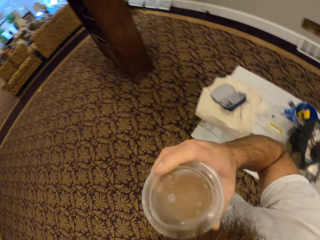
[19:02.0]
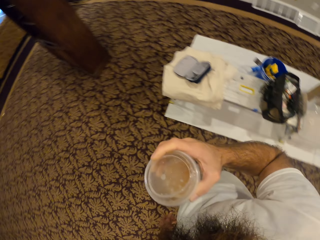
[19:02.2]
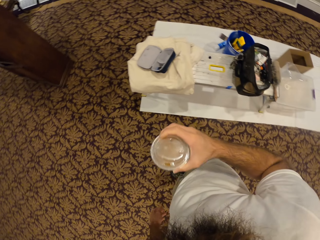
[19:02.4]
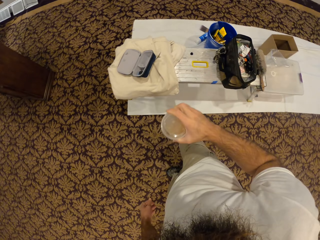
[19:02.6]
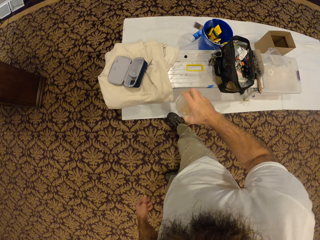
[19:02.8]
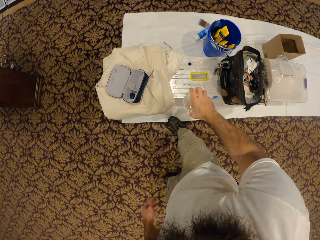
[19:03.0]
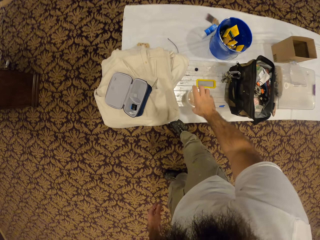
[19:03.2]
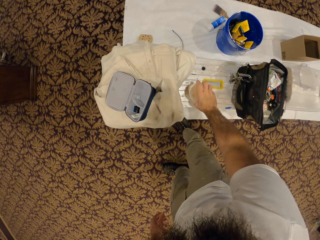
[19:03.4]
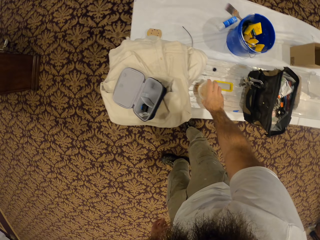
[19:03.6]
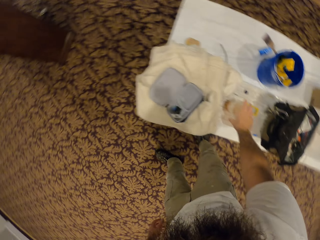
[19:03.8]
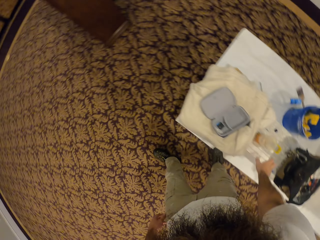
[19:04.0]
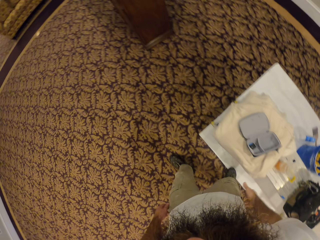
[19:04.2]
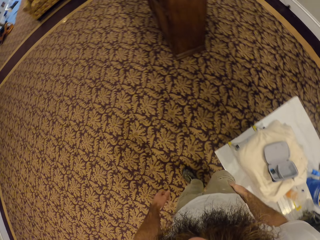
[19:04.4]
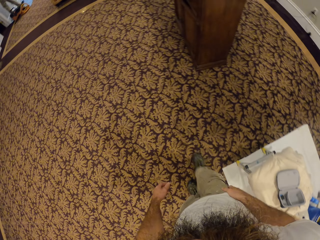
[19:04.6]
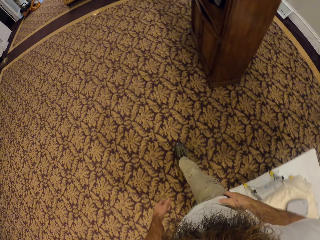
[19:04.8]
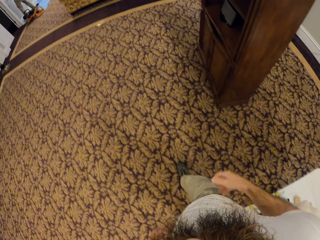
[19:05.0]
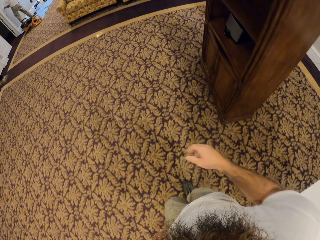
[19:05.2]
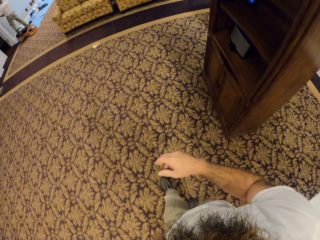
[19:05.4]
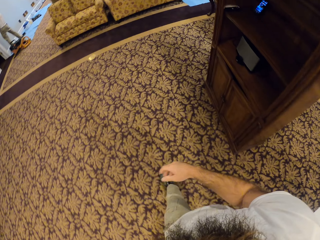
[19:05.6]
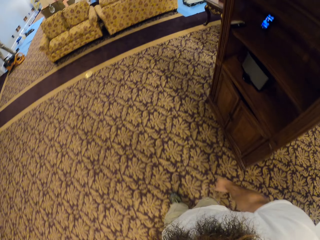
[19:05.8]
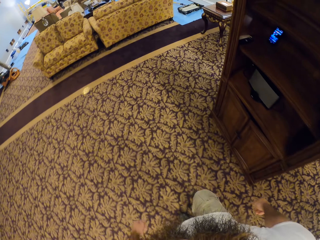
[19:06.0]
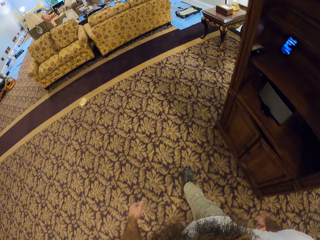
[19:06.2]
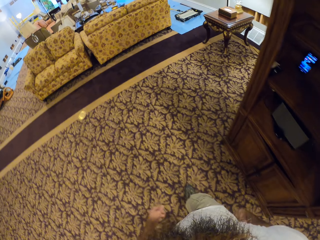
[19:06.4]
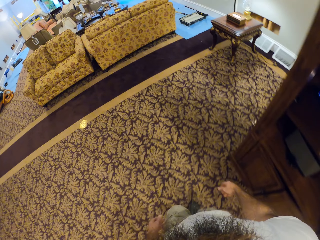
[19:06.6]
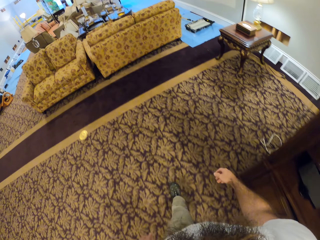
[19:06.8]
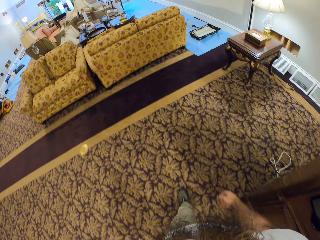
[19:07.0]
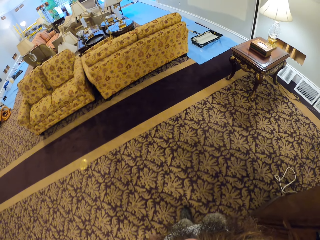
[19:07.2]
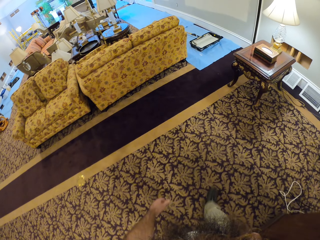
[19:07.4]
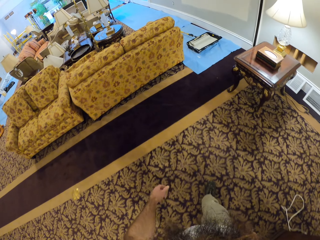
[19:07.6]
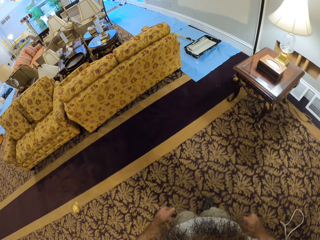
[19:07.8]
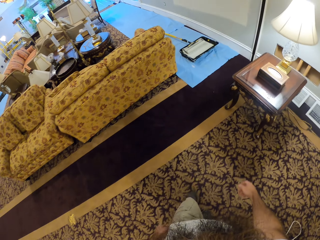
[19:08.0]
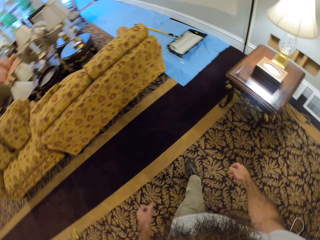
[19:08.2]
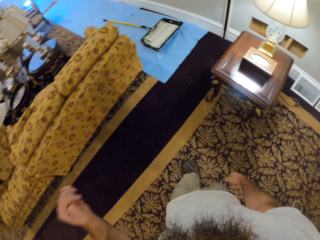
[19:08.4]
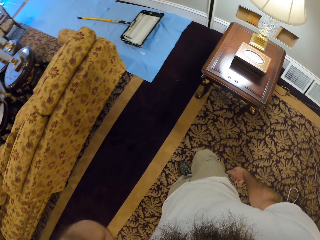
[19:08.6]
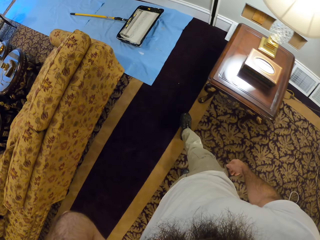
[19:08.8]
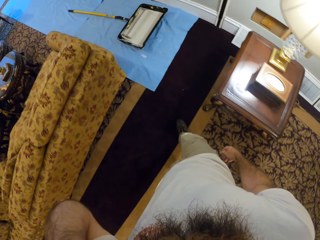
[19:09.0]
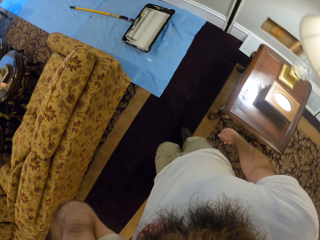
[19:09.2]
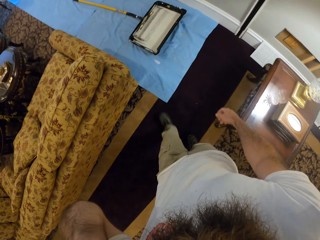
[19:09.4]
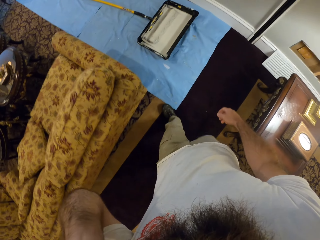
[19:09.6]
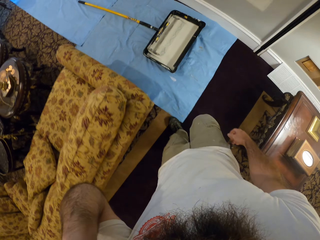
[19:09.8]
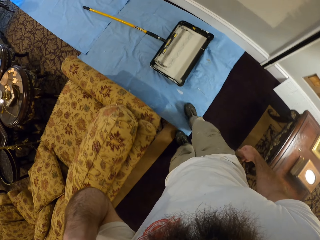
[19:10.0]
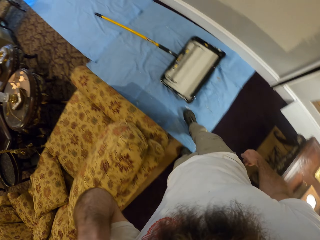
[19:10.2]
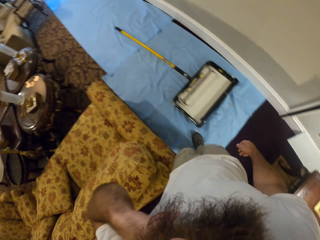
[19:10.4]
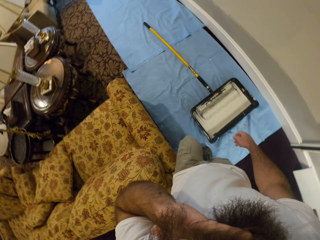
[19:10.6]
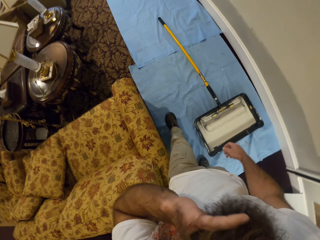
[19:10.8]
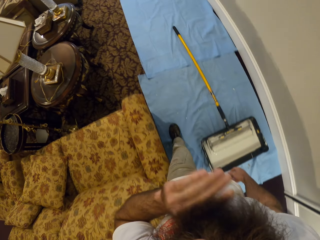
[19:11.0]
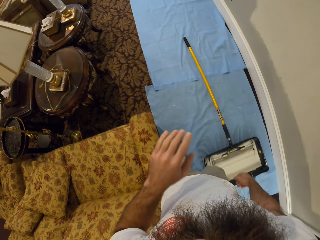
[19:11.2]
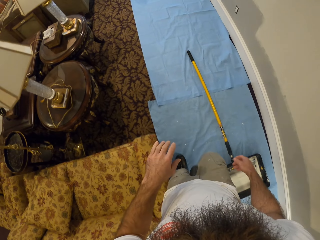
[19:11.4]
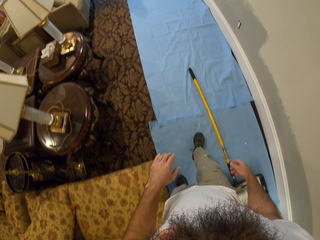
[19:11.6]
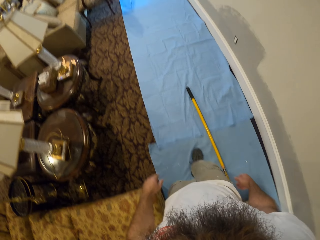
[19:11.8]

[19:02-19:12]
The camera wearer drops the disposable cup in his right hand on the table. He cleans his right hand on his trouser. He walks around. He strokes his beard with his left hand.

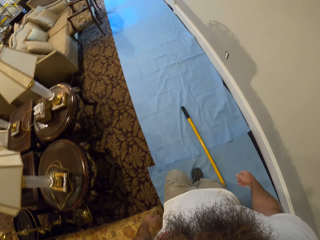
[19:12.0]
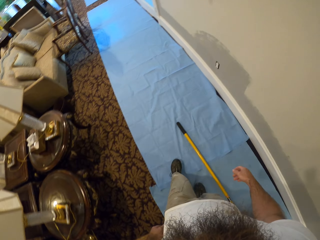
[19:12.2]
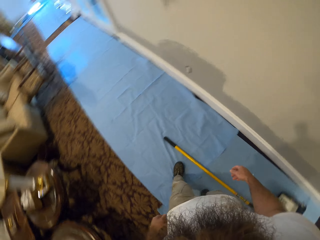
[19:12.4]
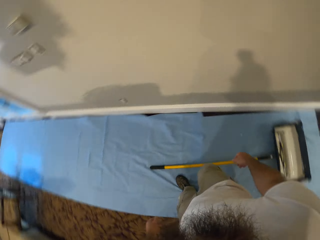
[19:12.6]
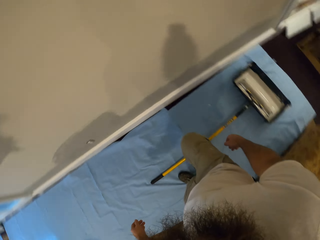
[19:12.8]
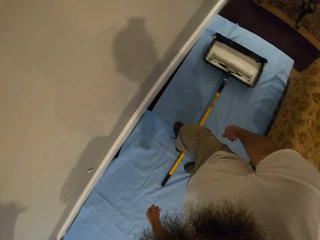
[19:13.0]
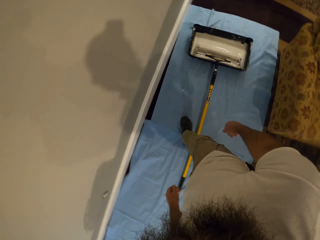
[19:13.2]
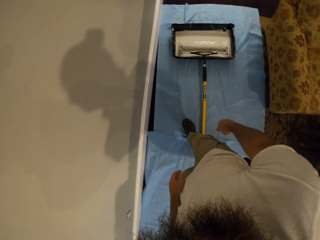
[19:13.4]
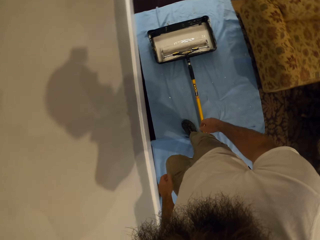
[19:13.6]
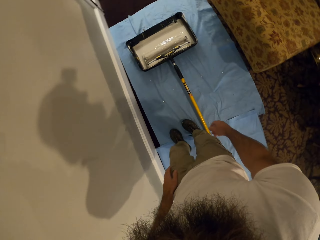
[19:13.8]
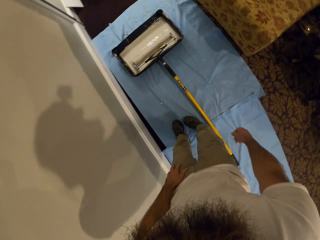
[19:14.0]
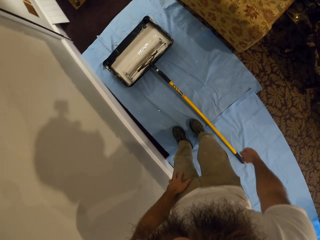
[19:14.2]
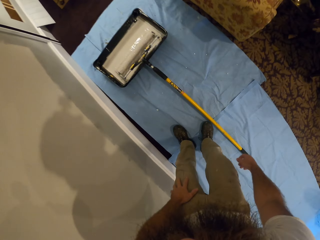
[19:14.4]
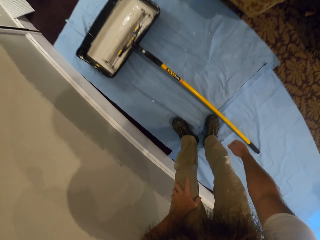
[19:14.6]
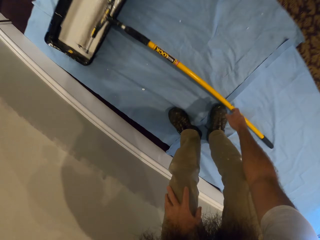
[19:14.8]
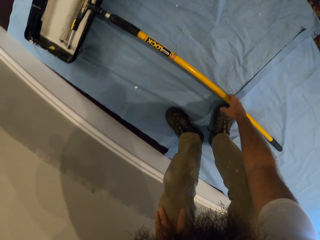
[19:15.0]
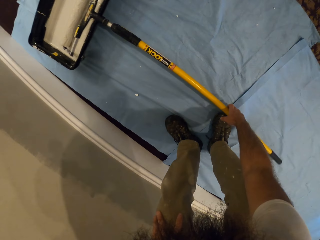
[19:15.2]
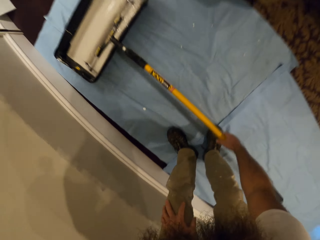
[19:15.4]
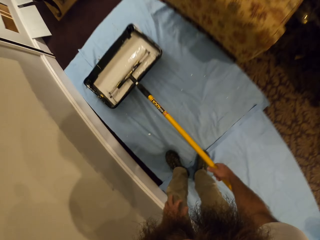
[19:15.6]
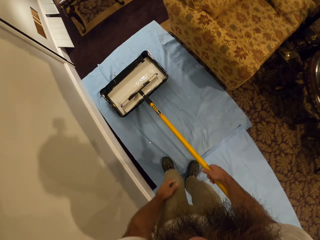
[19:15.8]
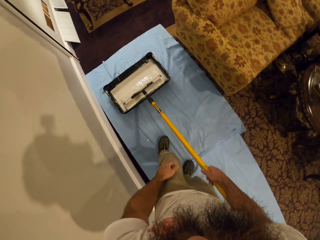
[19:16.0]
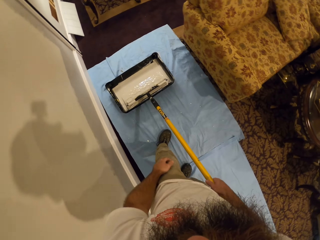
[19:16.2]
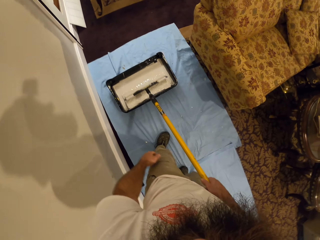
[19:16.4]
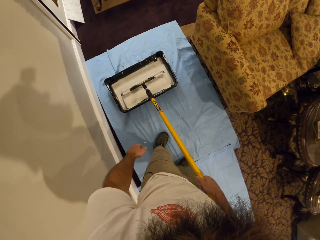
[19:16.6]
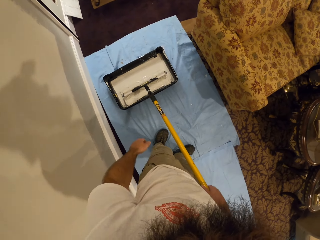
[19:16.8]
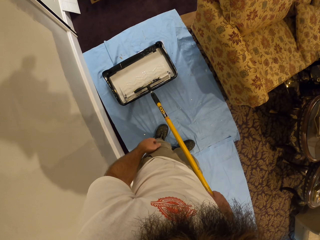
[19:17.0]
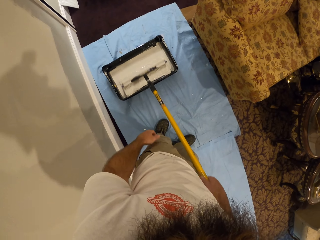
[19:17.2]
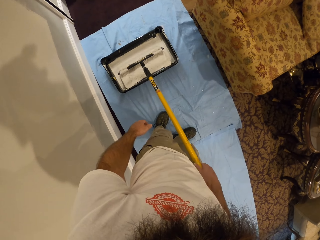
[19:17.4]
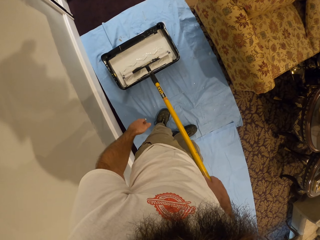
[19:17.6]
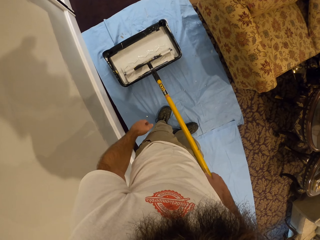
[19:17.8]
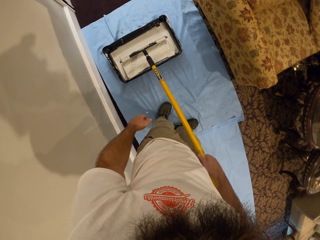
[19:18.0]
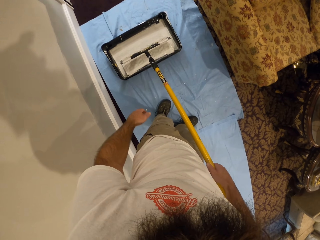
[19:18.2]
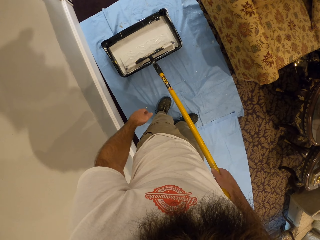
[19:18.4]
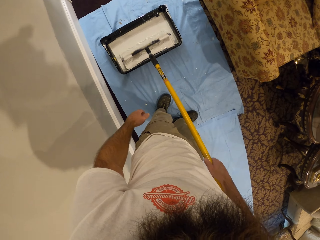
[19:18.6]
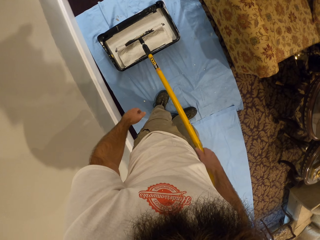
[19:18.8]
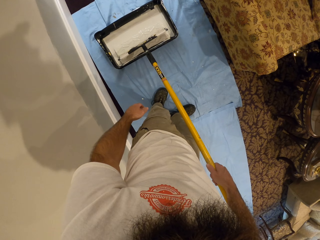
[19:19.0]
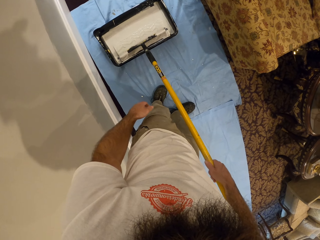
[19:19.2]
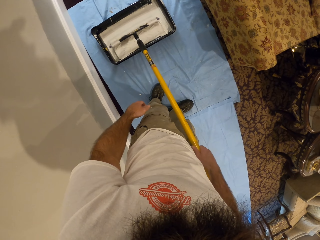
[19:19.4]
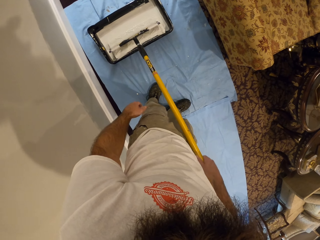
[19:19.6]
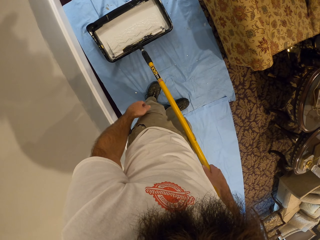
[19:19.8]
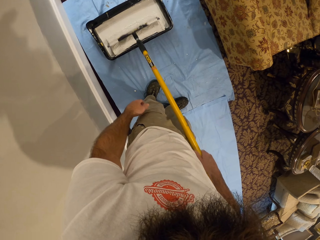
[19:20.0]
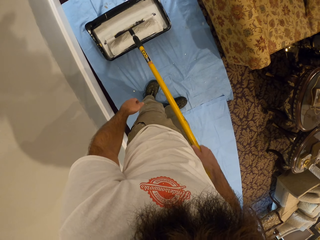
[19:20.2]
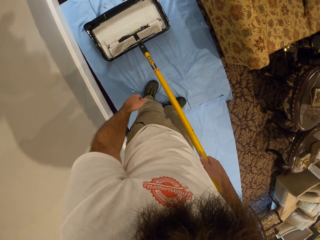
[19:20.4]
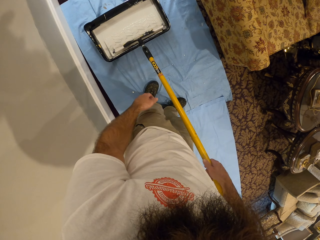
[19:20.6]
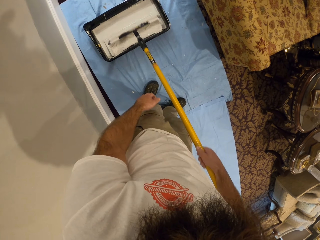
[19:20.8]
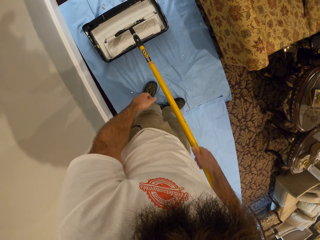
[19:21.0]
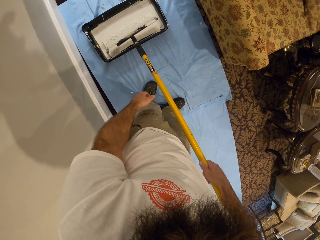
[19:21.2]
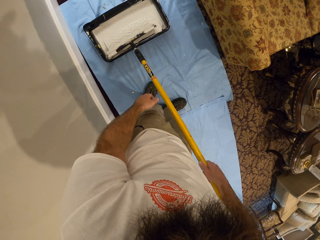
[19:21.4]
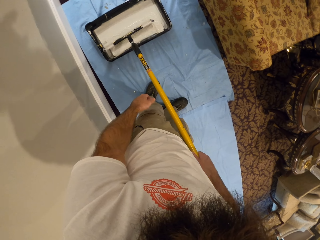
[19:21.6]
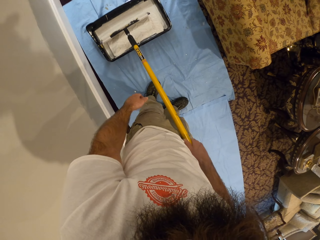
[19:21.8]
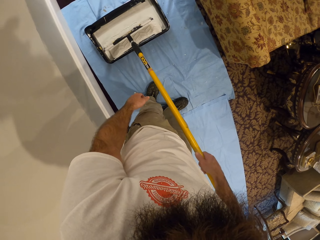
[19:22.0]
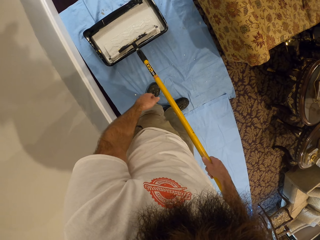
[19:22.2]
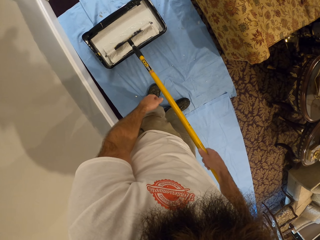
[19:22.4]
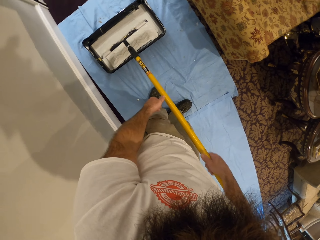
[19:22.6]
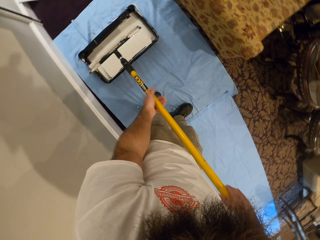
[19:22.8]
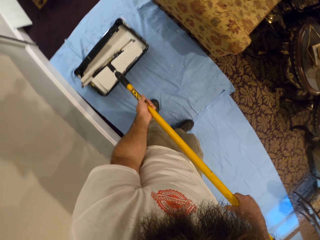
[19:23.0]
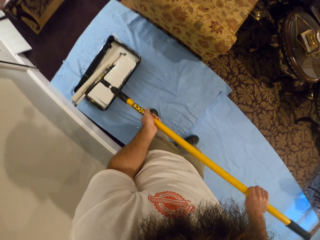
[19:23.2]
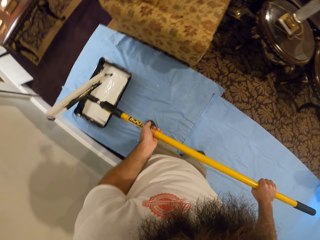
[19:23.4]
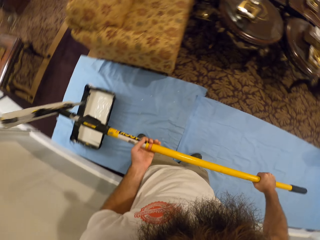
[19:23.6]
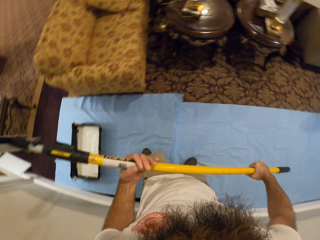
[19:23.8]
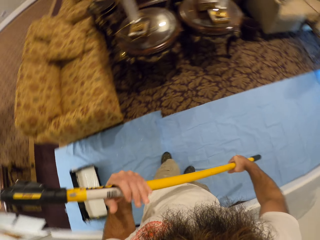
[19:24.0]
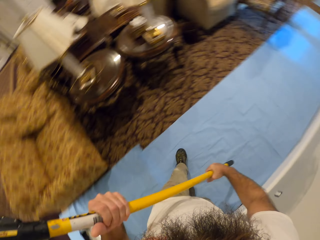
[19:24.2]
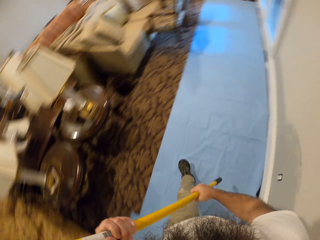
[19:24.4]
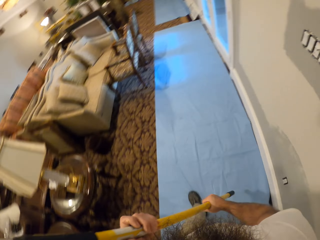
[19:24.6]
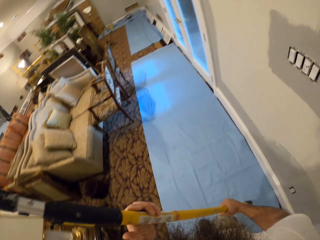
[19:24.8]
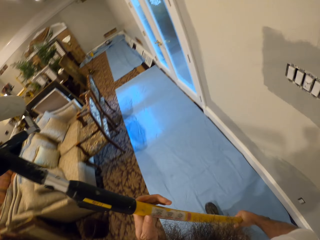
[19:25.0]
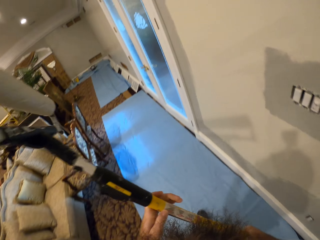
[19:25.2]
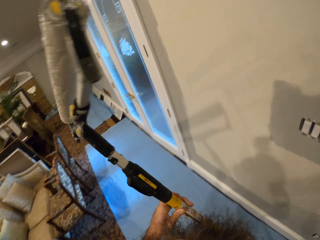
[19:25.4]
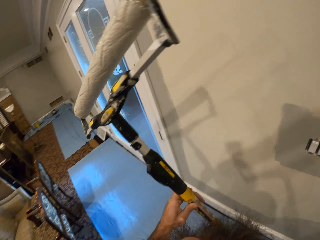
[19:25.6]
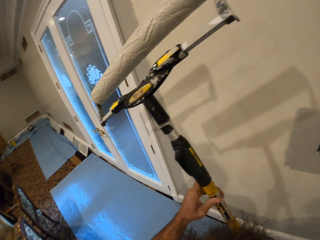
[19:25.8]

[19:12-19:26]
The camera wearer bends down. He picks up the paint roller from the floor with his right hand. He rolls the paint roller in his right hand in the bowl of paint or paint tray. He lifts the paint roller with both hands and moves with the paint roller to the wall.
